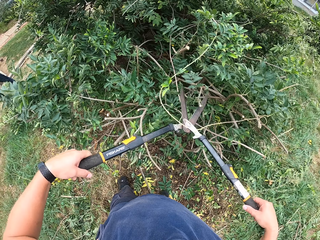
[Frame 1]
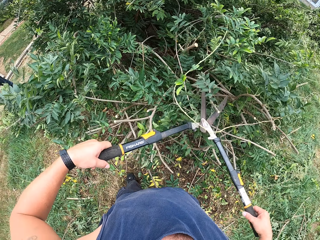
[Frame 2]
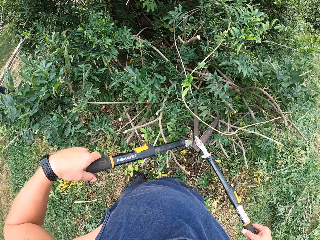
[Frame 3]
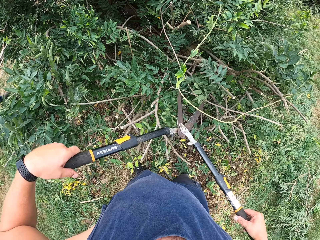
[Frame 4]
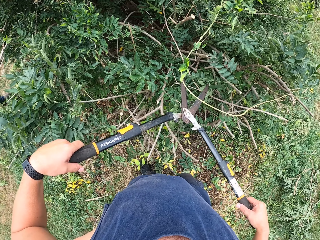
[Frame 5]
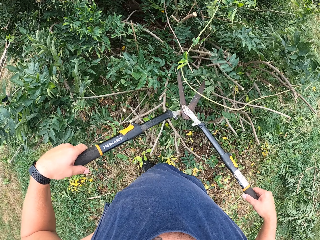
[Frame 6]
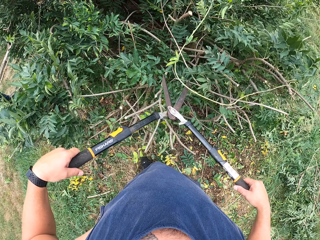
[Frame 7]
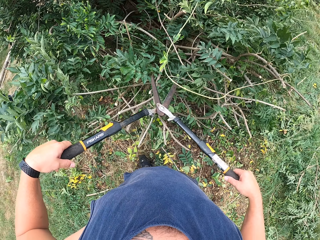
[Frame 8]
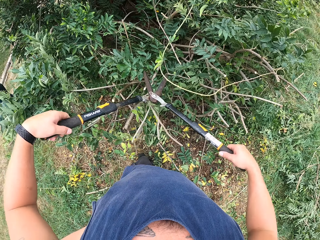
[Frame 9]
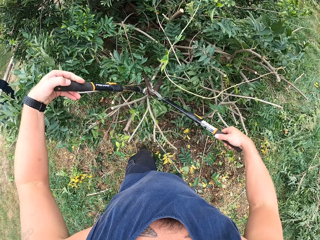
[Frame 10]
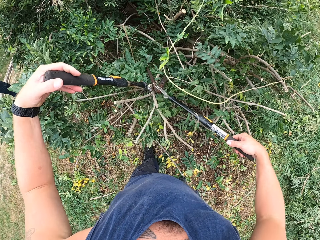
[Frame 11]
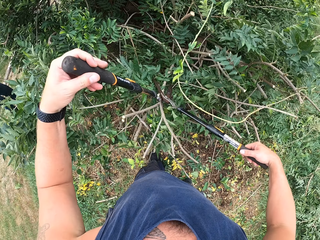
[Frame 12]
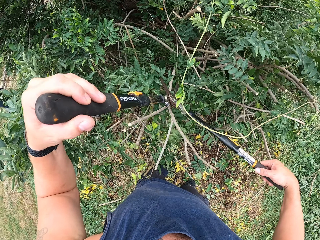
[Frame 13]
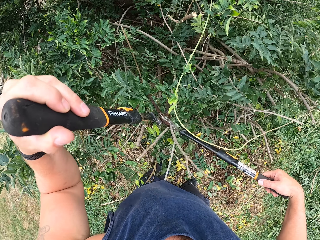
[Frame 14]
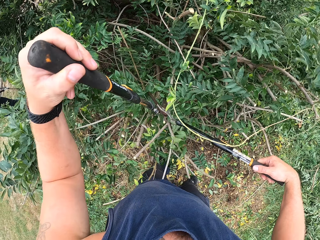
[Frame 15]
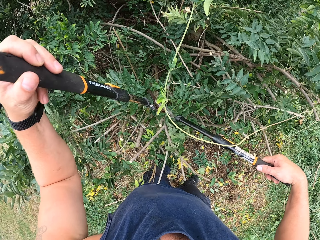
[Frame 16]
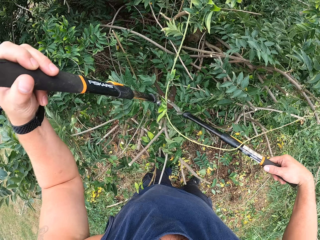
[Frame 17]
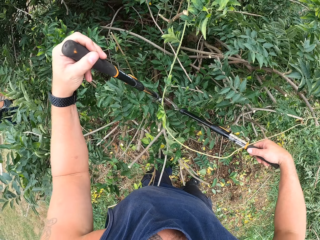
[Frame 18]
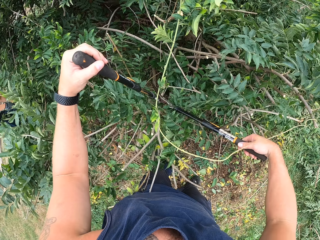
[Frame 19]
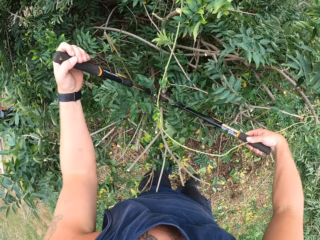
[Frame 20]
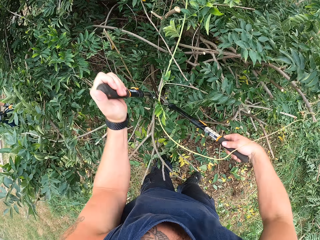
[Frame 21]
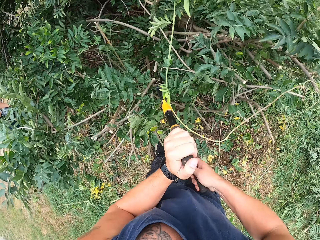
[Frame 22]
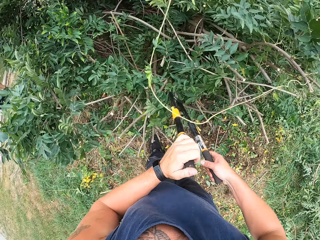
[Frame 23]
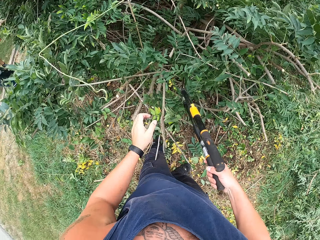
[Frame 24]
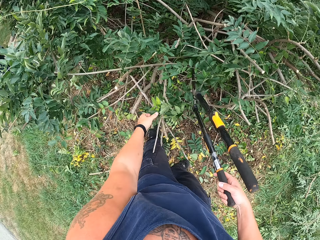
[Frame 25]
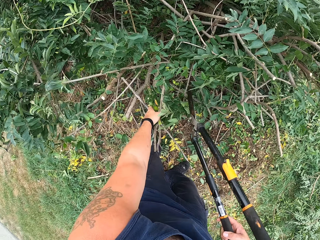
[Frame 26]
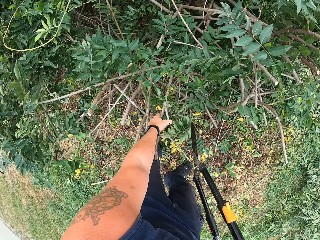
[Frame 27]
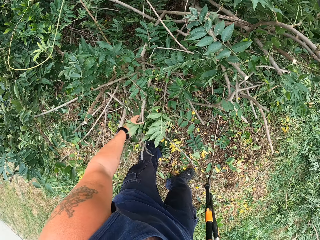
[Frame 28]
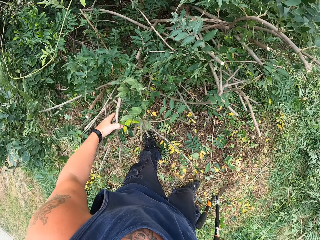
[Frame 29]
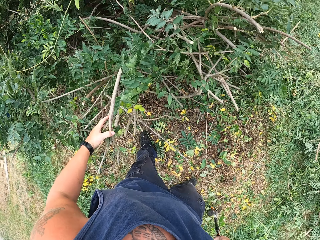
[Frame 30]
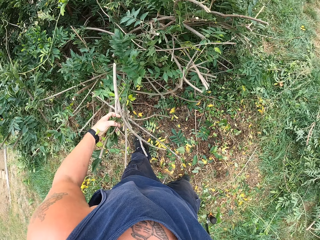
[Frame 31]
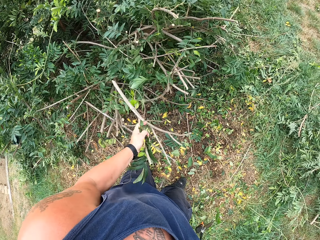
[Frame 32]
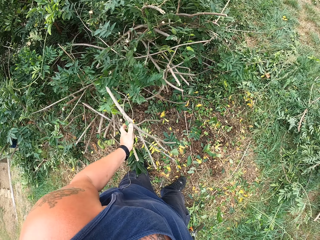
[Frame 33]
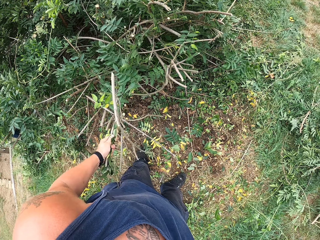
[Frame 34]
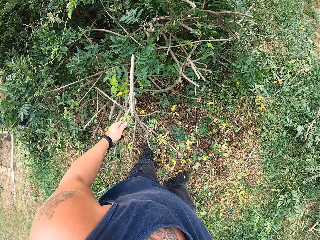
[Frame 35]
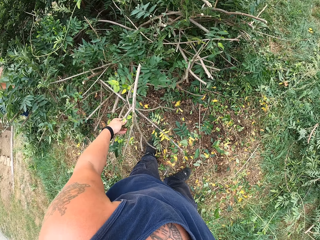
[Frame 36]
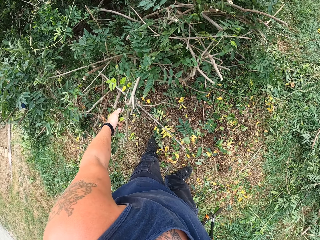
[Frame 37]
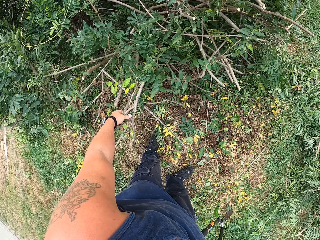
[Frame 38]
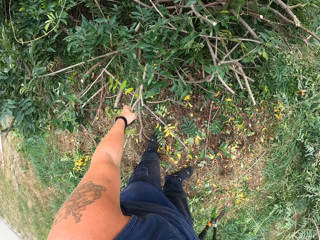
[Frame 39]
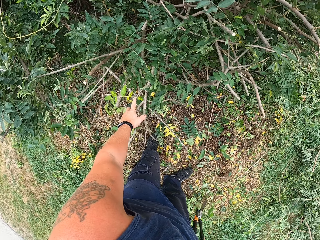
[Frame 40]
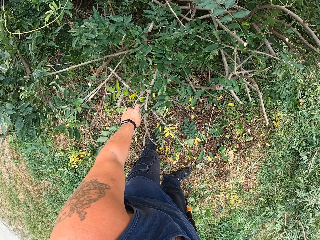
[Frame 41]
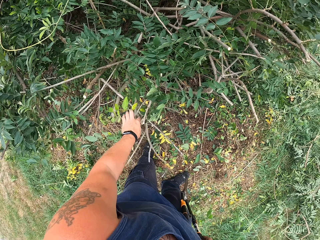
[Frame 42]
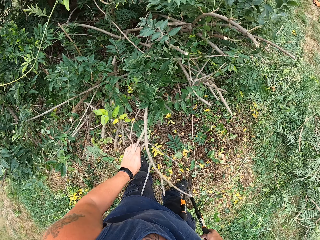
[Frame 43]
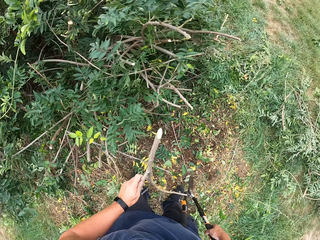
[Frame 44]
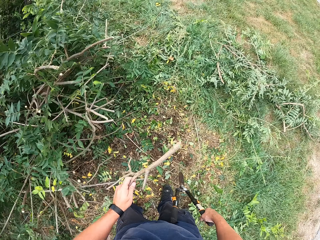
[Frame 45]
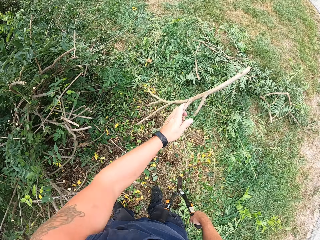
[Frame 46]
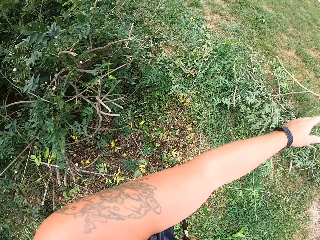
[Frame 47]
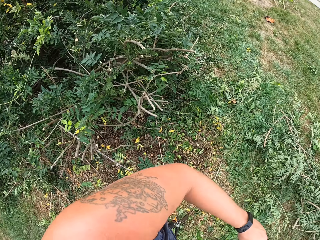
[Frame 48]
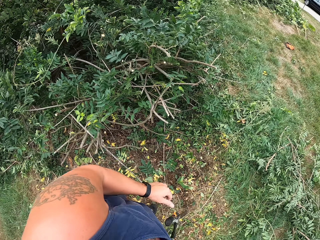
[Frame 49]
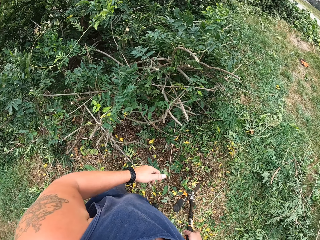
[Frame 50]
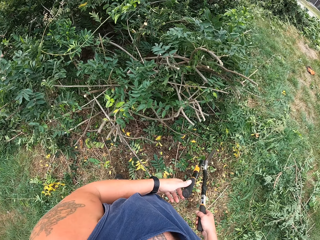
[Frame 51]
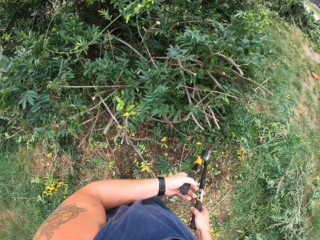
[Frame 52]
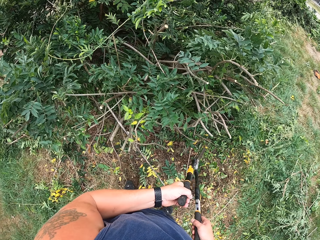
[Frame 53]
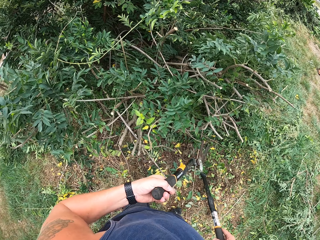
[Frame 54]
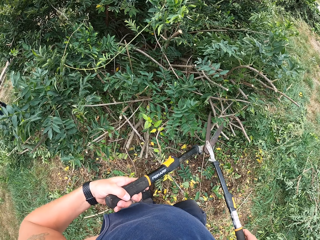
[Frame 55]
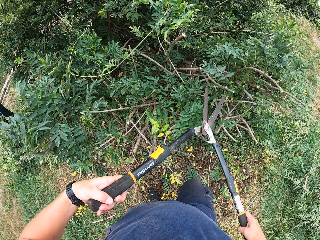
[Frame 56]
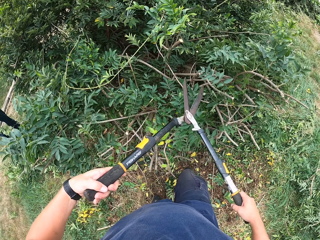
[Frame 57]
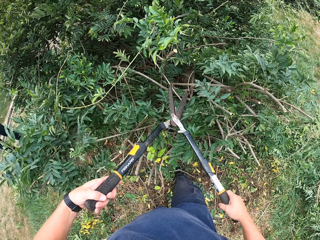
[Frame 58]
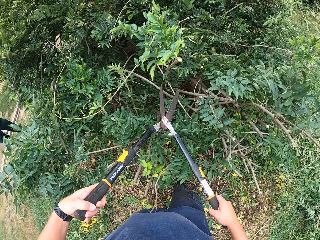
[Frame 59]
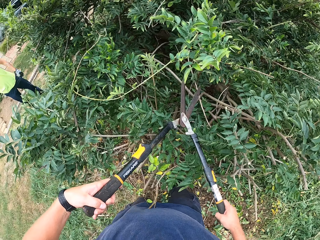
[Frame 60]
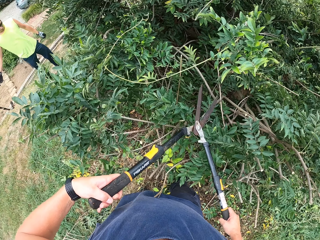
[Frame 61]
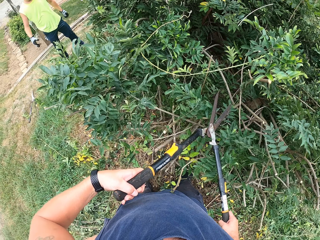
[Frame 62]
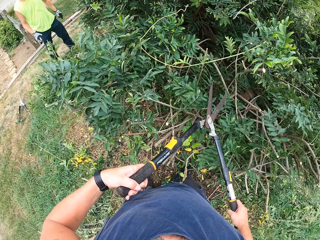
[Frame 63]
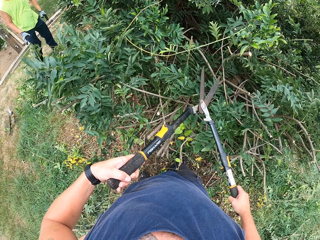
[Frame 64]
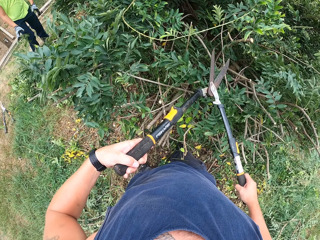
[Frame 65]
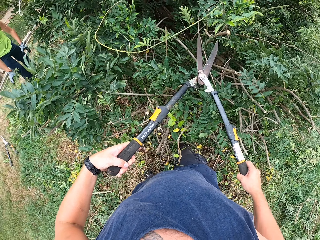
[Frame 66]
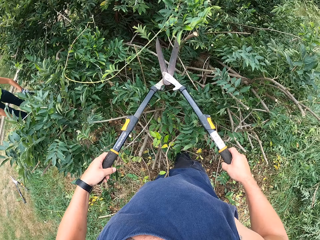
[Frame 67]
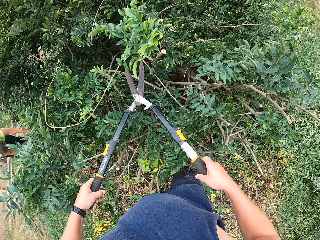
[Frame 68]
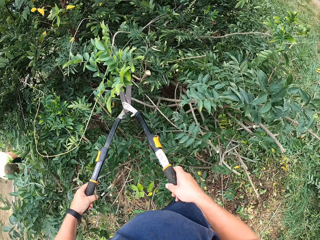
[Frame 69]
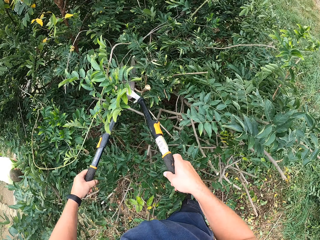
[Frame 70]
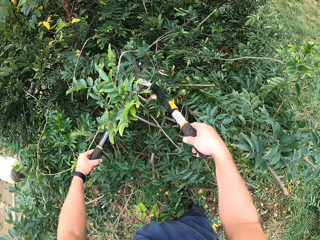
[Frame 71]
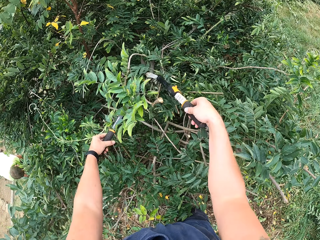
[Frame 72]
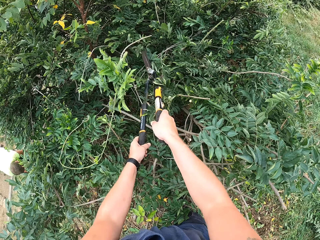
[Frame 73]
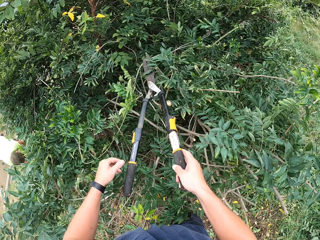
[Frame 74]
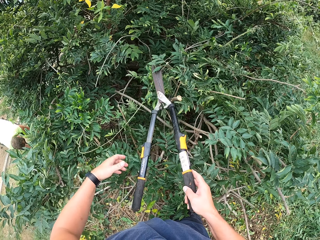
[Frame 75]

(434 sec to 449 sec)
The camera wearer cuts the plant with the pruning shear. He picks up the deadwood from the tree with his left hand. He stares at the plant. He throws the deadwood on the ground. He holds the pruning shear with both hands. He looks at the person. He looks around. He cuts the plant with the pruning shear.

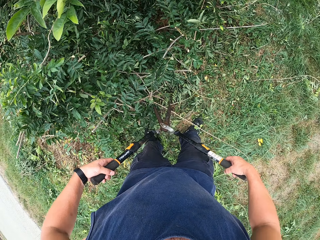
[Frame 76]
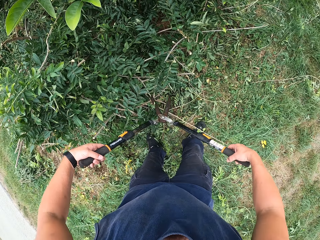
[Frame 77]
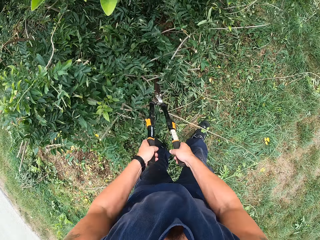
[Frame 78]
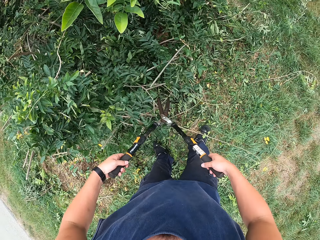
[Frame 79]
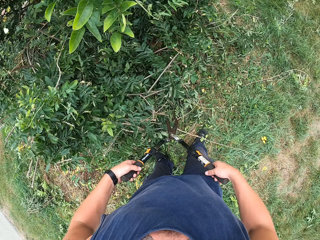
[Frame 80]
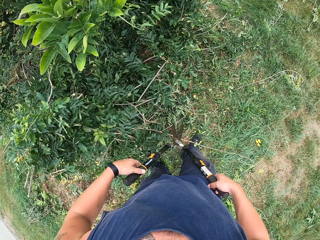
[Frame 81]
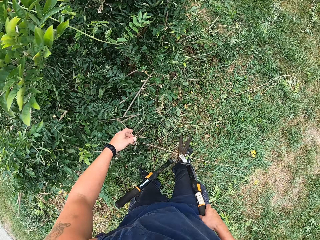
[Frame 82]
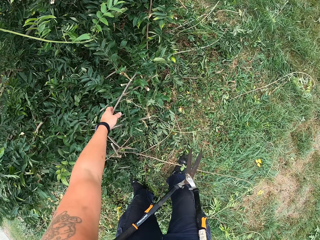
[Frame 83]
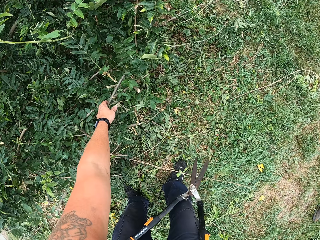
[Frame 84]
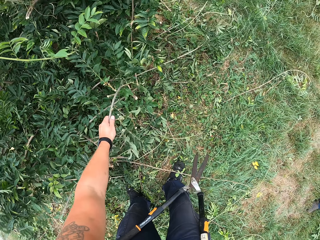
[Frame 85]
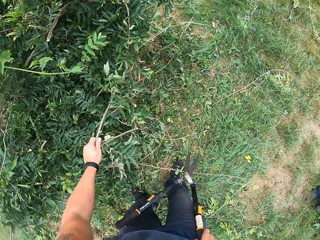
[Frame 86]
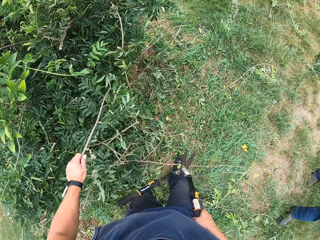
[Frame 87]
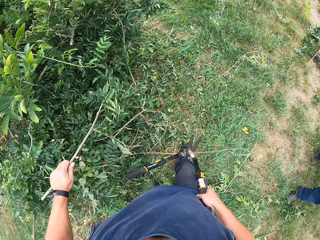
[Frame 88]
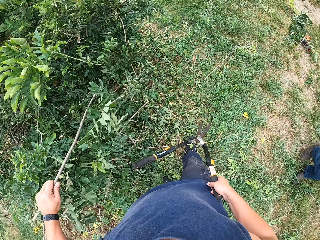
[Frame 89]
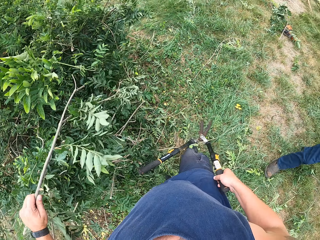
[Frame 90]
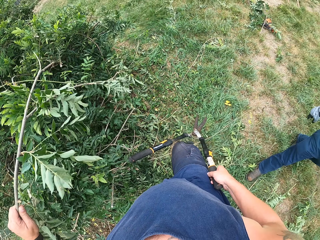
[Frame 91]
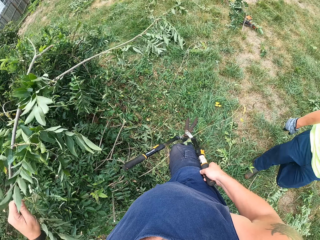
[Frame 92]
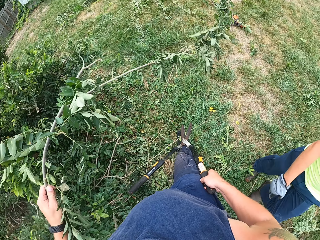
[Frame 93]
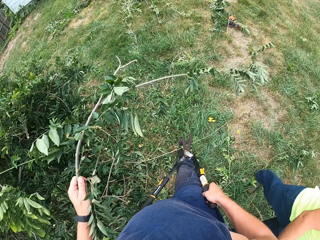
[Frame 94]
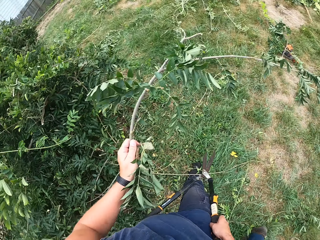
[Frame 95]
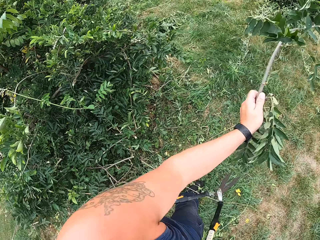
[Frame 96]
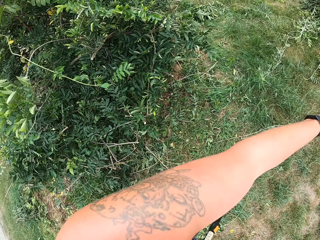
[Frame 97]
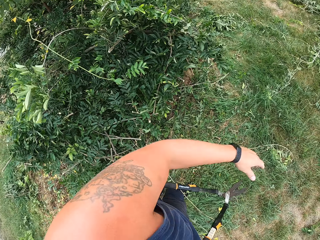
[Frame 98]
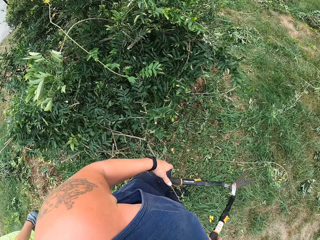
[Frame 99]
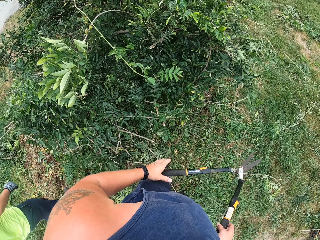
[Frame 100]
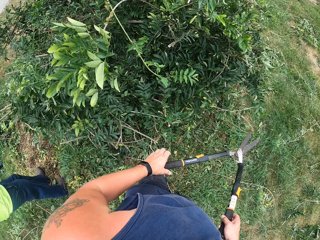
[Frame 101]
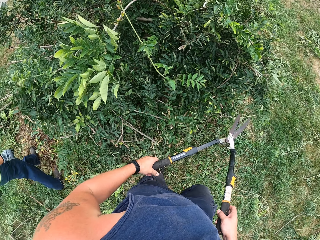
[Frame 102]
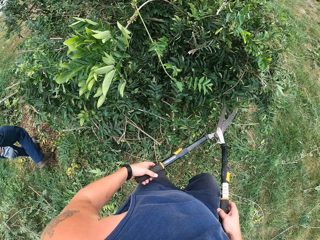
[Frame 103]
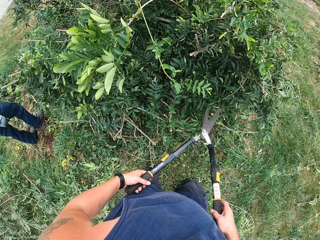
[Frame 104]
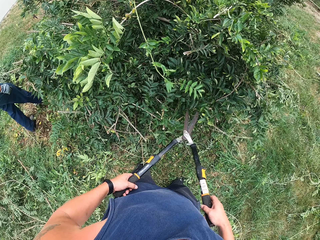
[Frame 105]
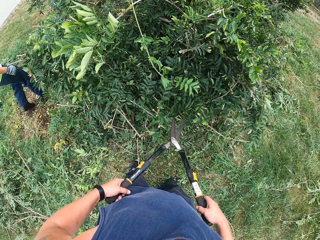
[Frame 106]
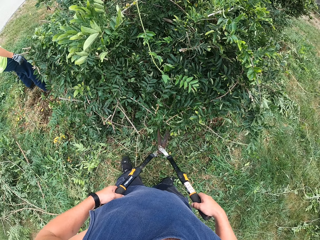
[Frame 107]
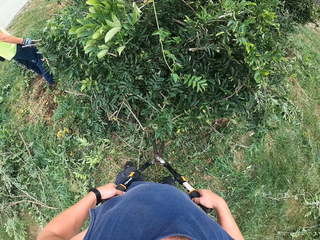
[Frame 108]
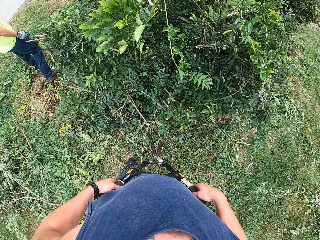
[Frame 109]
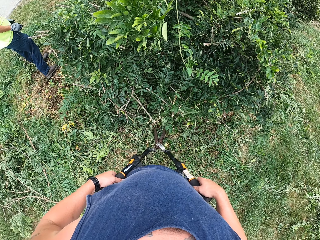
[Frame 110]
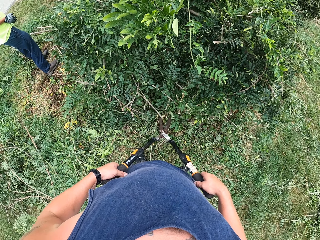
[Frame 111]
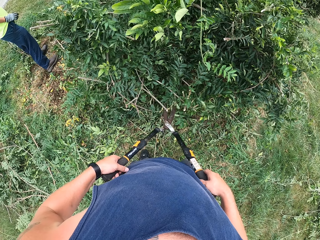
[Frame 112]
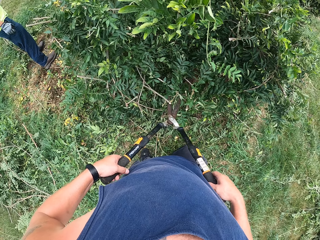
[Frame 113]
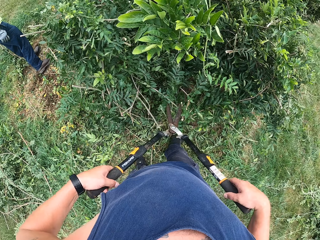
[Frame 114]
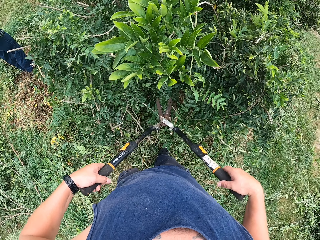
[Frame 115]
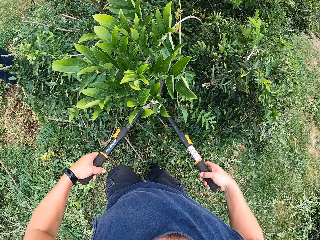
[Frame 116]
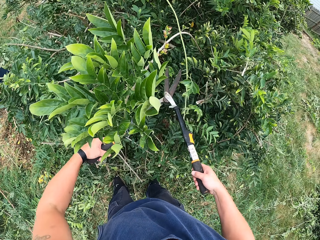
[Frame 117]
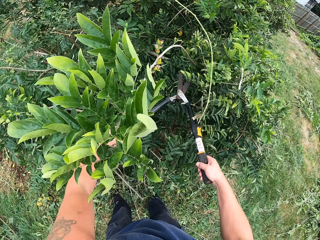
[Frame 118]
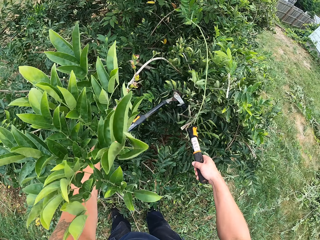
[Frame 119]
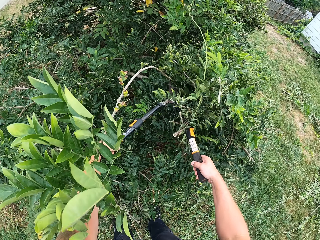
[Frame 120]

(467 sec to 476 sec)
The camera wearer picks up the deadwood from the tree with his left hand. He throws the deadwood on the ground. He holds the pruning shear with both hands. A person walks towards the plant. The camera wearer stares at the person.
